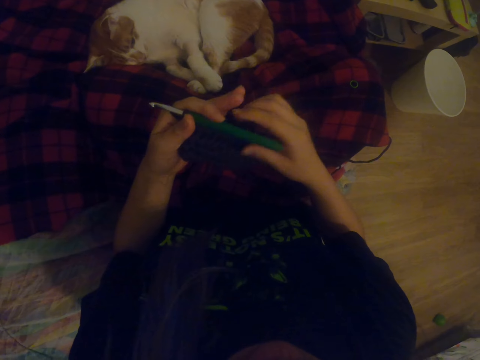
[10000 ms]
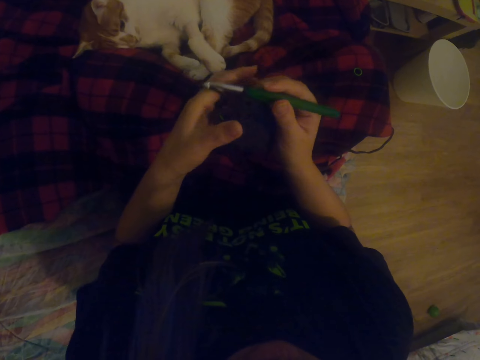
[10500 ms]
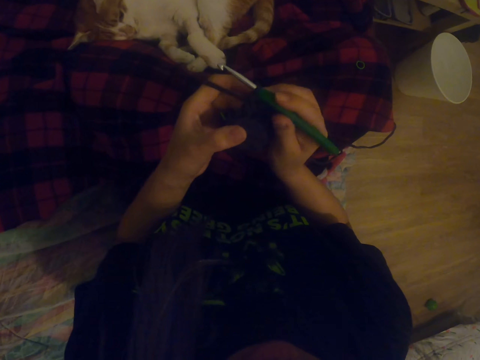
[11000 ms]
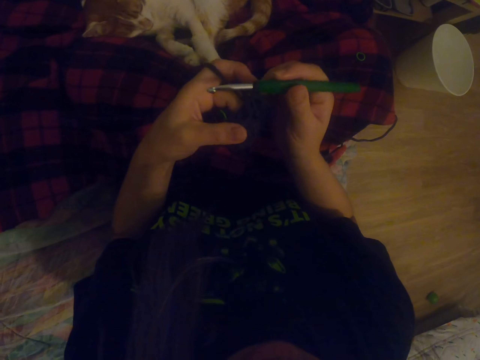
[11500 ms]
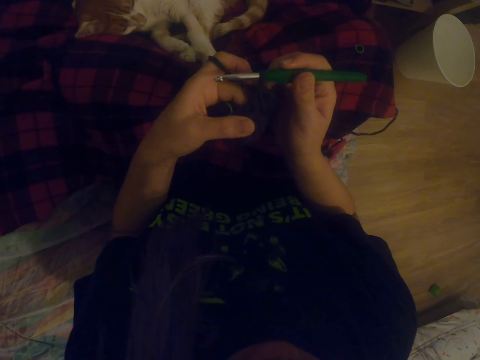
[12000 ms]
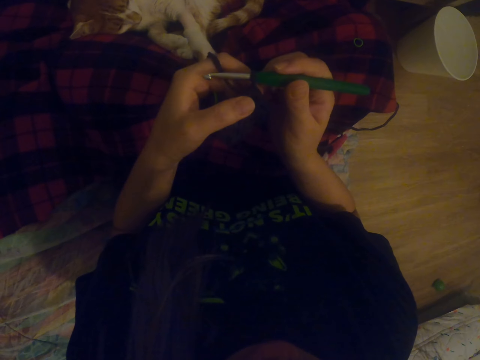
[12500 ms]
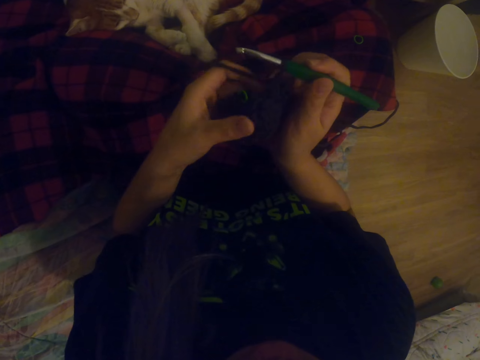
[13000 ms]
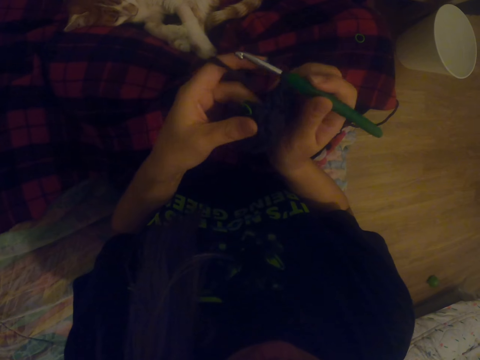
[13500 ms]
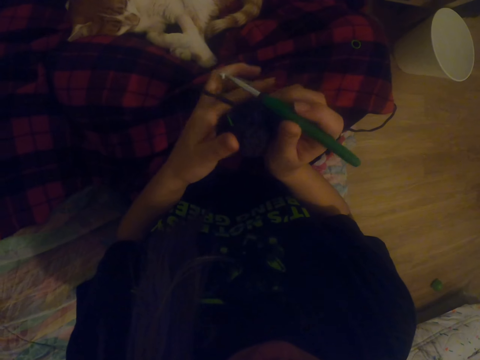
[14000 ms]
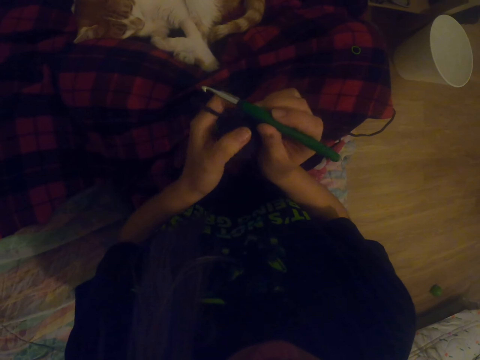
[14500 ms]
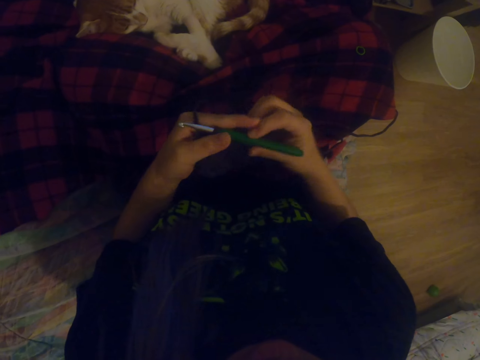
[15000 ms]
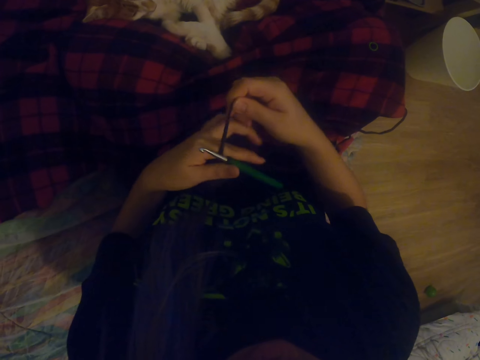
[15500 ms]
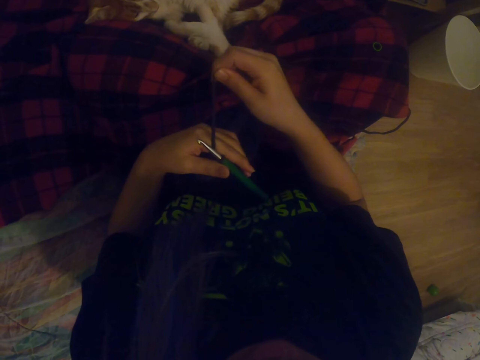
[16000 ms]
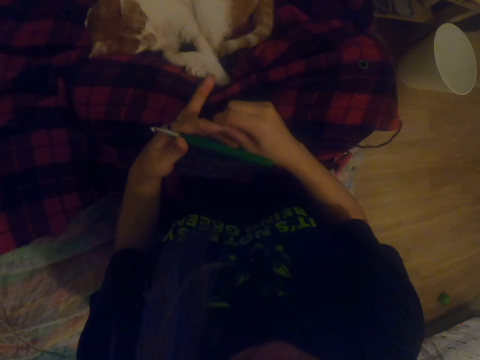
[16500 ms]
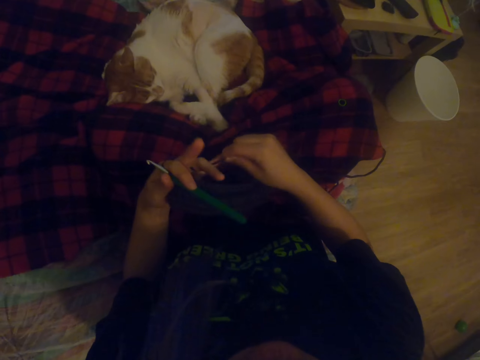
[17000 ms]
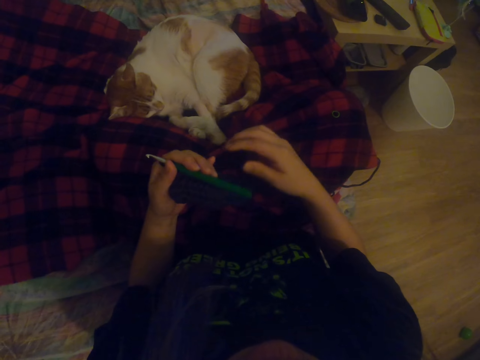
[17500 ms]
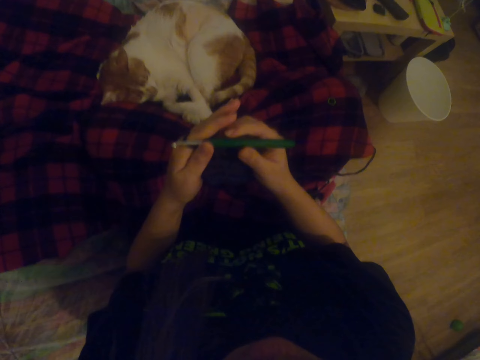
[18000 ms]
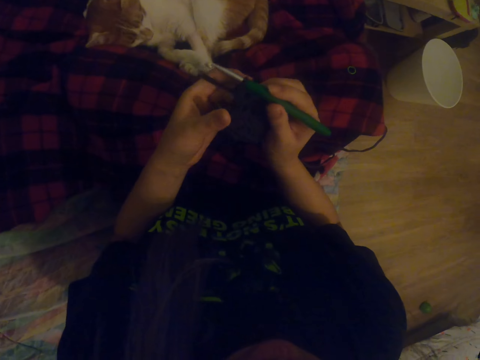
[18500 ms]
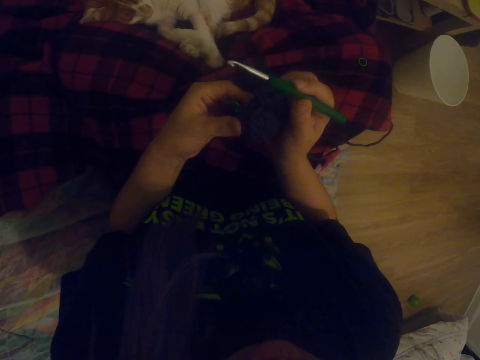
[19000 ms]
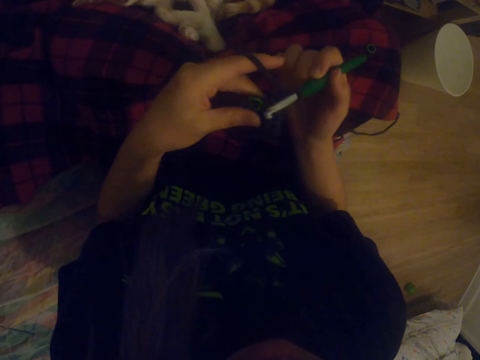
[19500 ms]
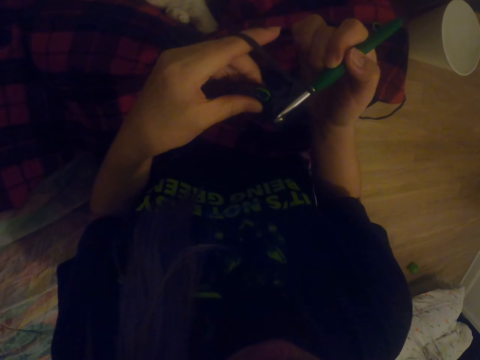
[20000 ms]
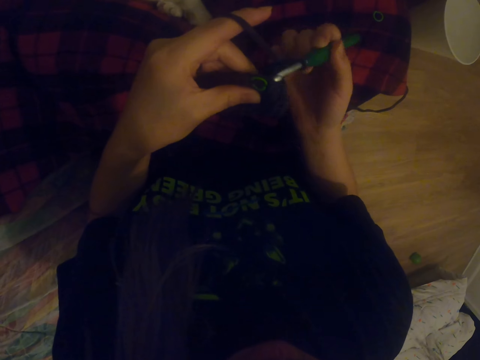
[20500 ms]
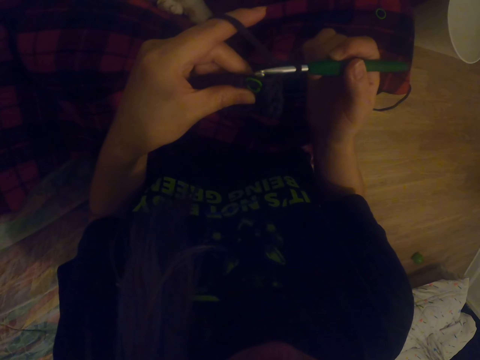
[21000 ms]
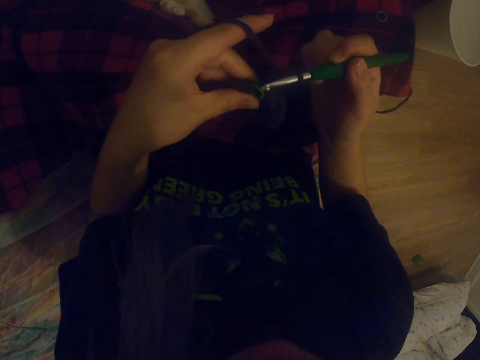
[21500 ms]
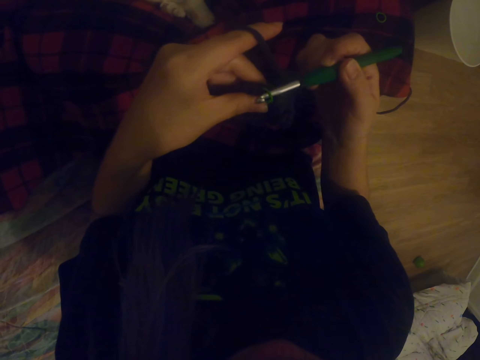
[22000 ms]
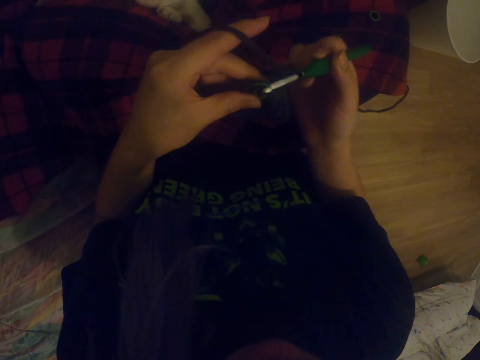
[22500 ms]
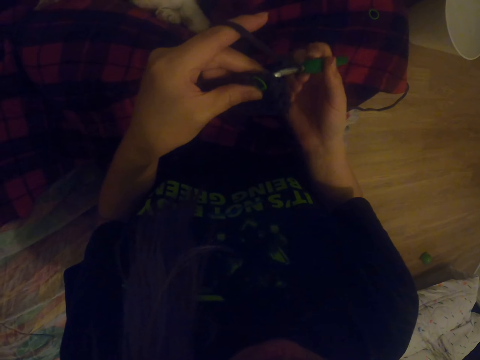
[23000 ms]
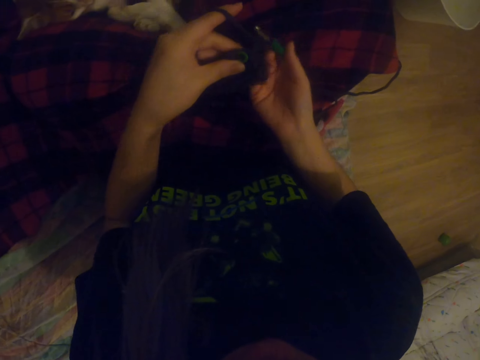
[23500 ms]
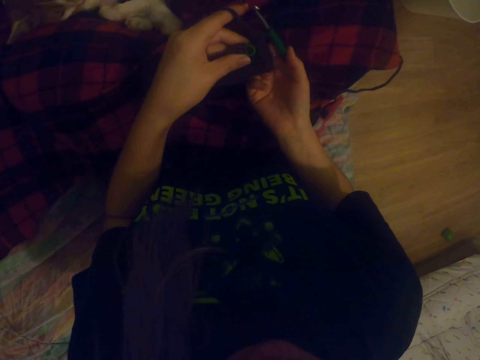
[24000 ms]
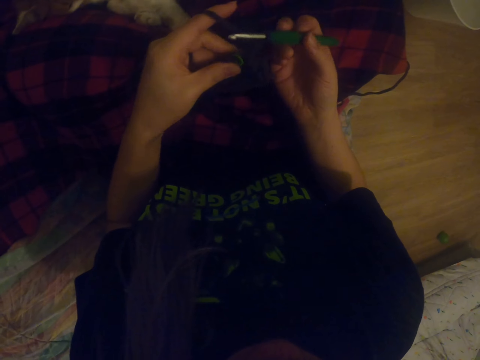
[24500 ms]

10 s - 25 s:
The camera wearer knits. They pull the thread. They crochet with a crochet.

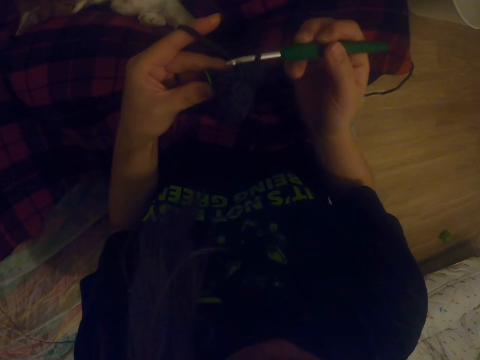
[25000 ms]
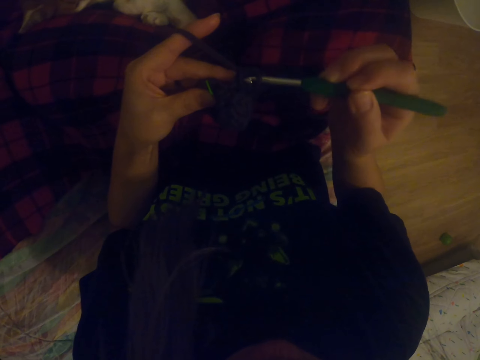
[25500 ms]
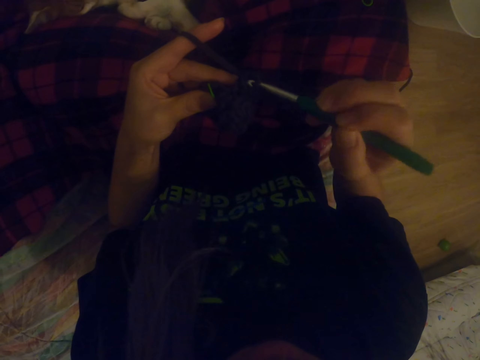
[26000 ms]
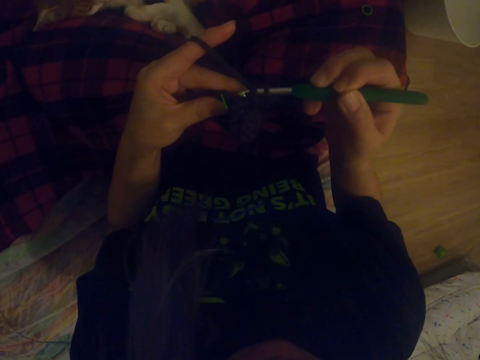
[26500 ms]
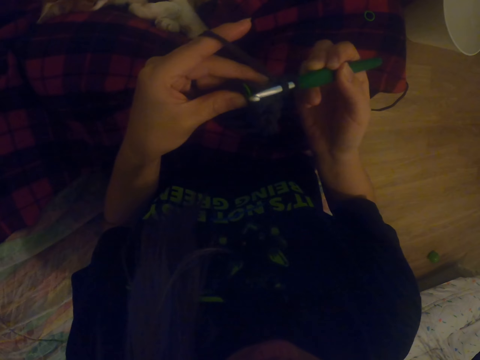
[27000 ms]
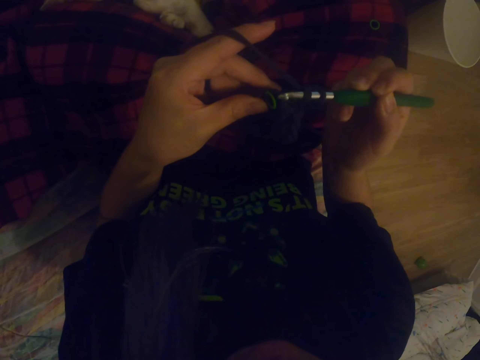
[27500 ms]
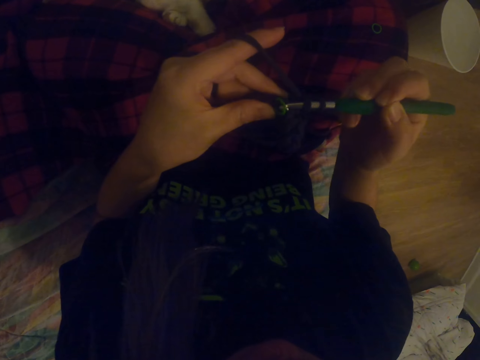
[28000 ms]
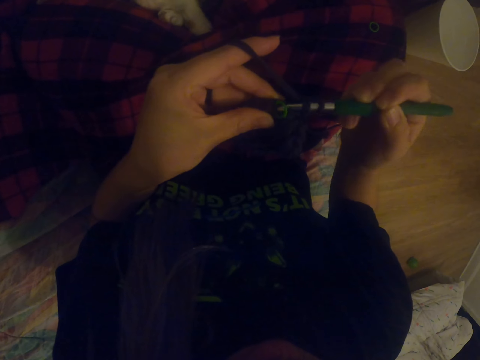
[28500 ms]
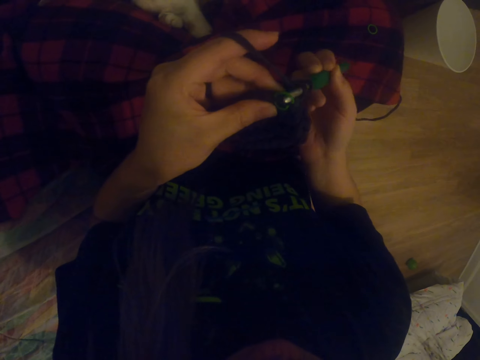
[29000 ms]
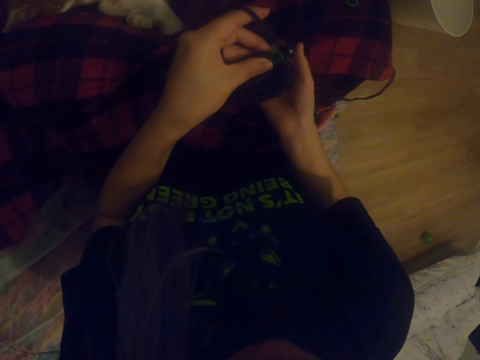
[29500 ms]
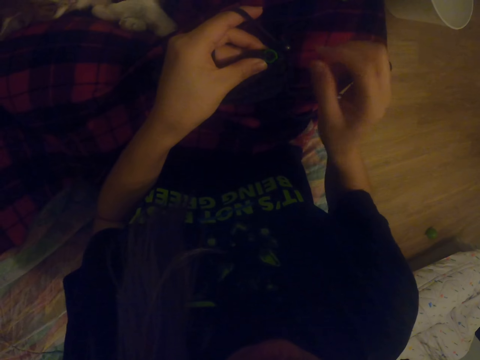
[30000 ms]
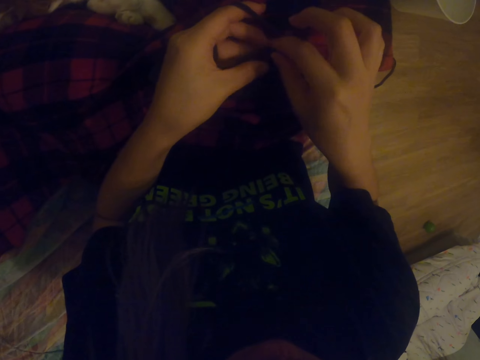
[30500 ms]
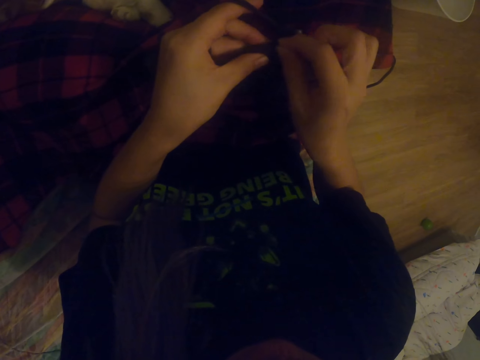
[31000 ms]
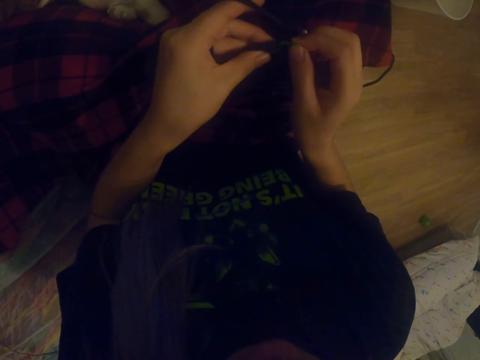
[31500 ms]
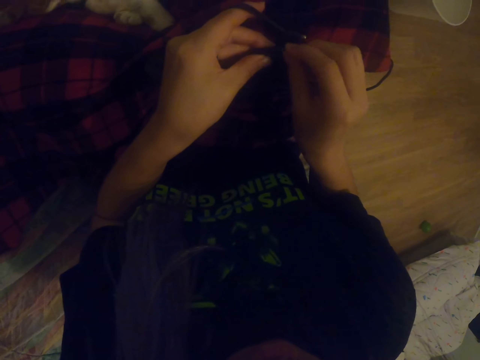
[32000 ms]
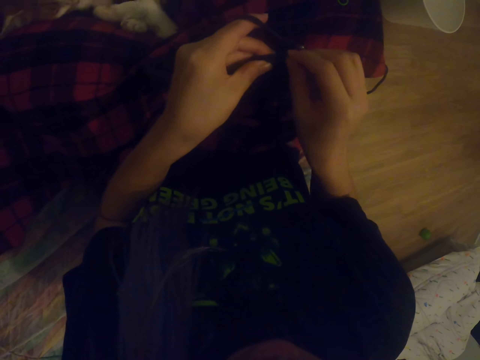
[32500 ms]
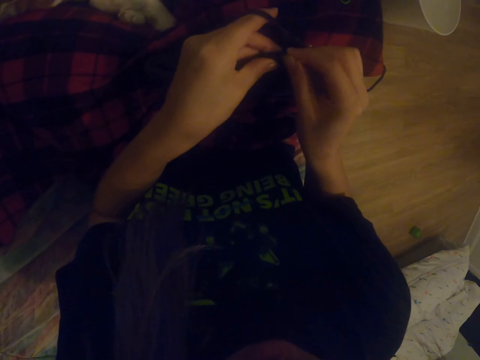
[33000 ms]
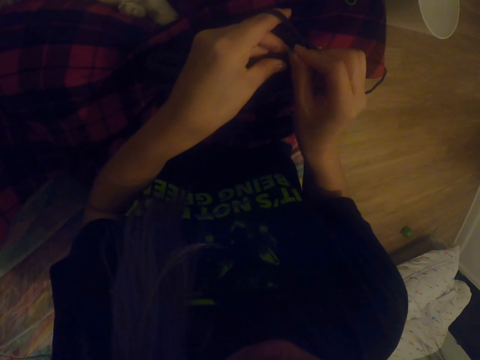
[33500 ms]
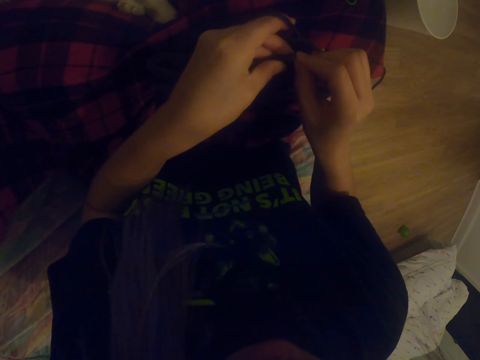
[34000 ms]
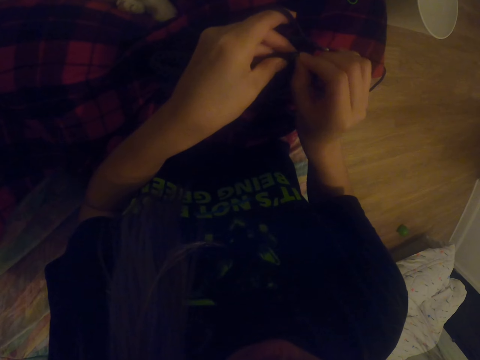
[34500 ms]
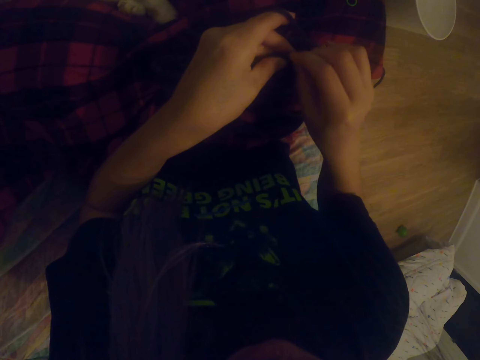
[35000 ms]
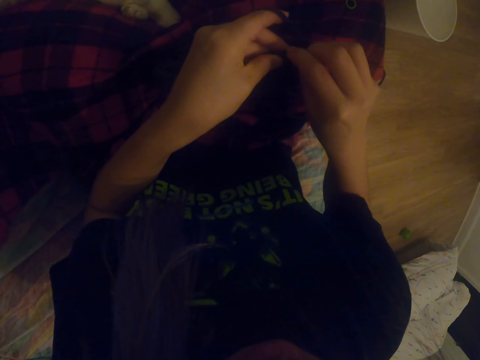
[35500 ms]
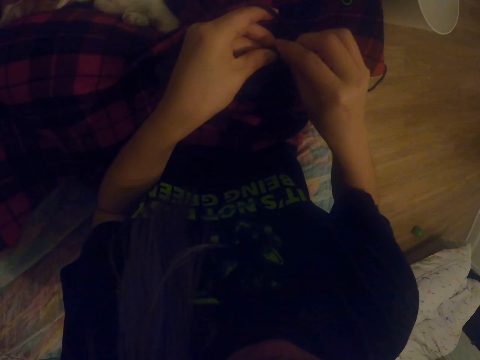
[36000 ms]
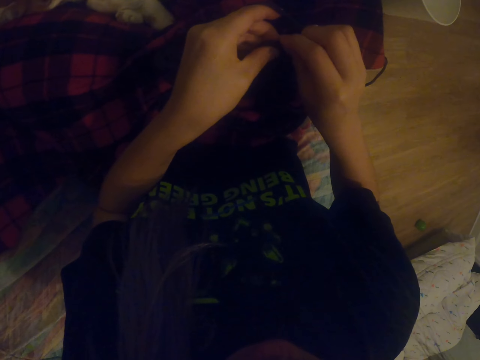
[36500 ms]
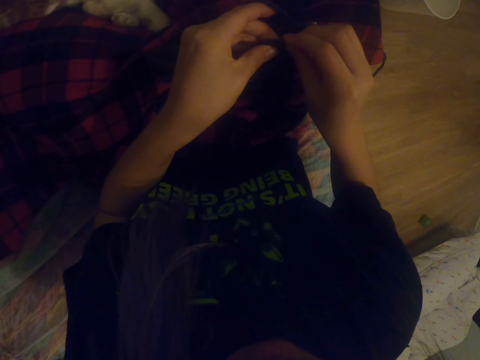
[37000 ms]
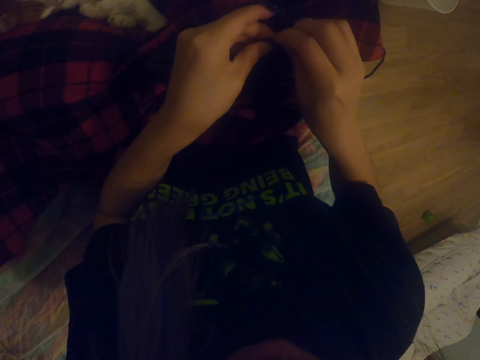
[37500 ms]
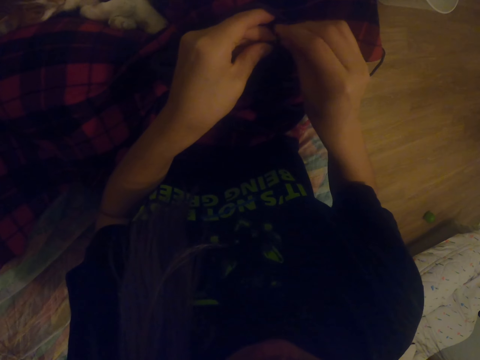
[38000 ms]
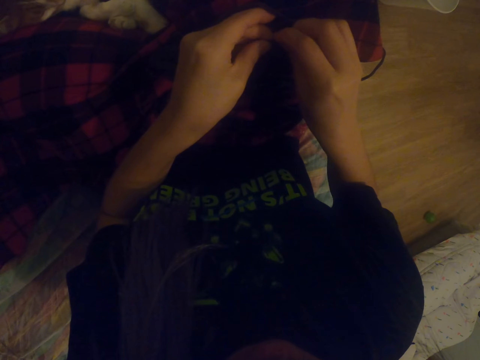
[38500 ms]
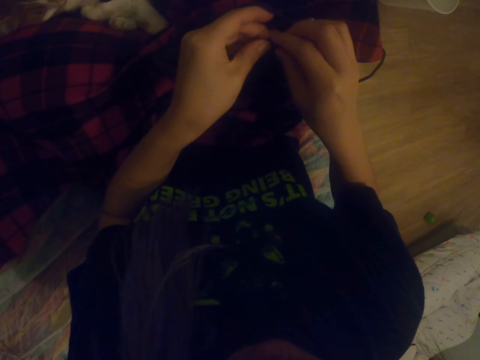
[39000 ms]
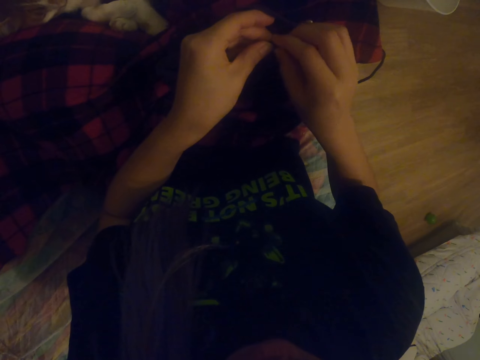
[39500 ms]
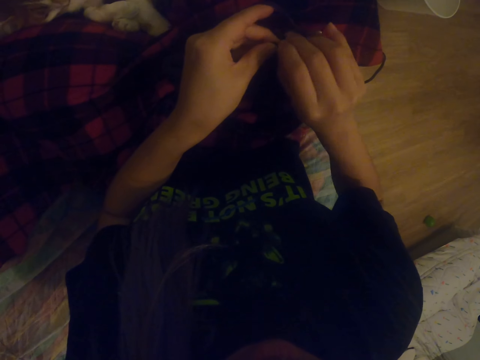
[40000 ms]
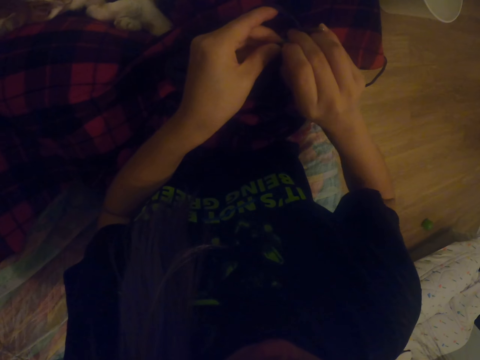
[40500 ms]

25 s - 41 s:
The camera wearer pulls a thread with her hand.
